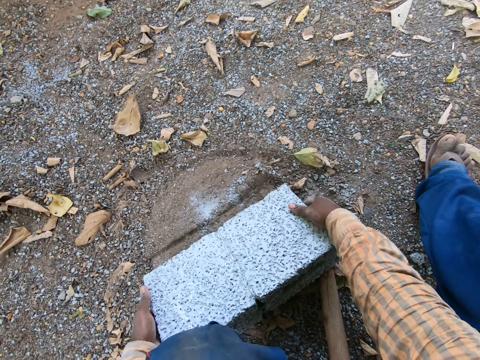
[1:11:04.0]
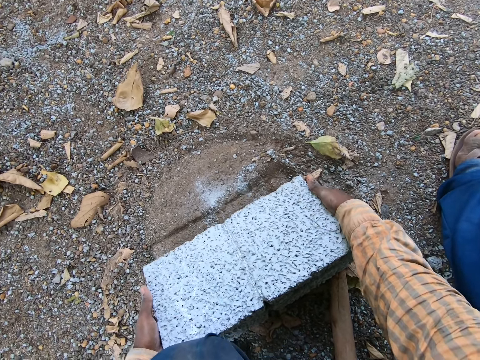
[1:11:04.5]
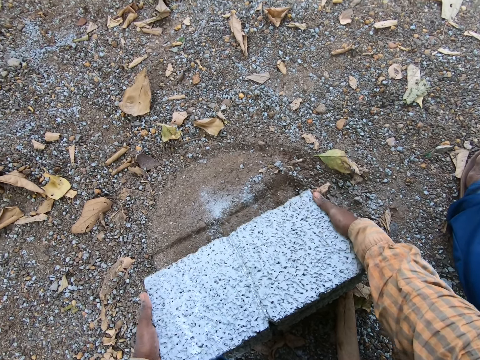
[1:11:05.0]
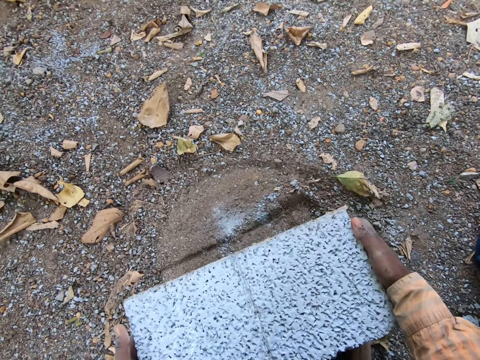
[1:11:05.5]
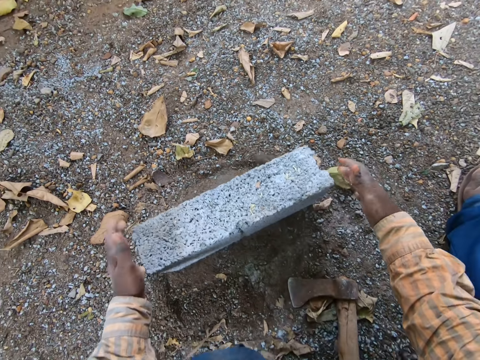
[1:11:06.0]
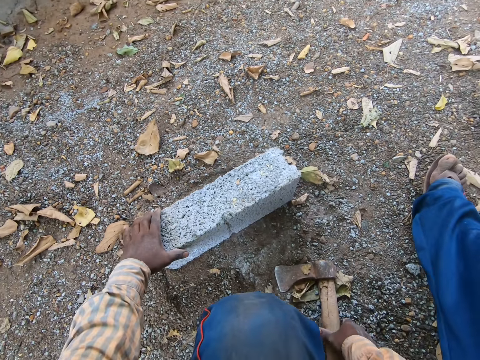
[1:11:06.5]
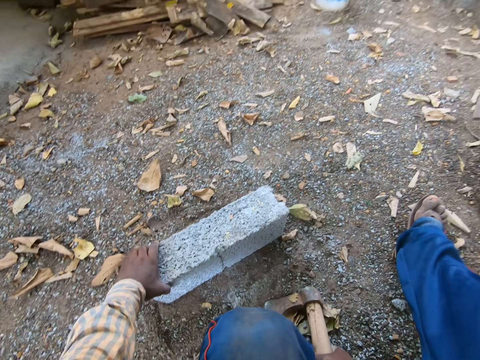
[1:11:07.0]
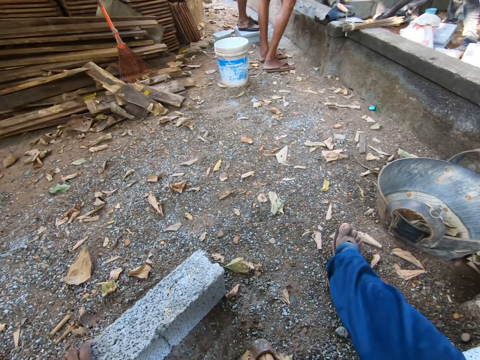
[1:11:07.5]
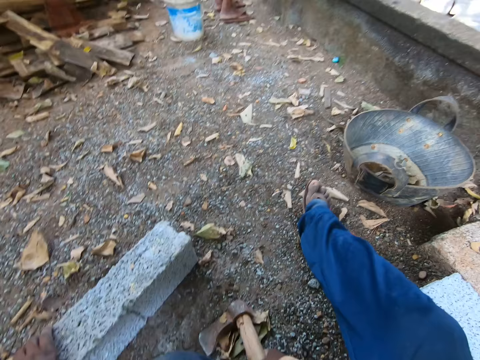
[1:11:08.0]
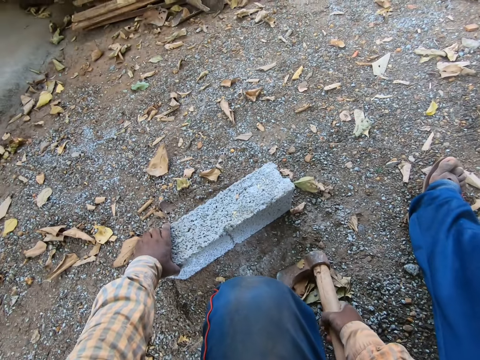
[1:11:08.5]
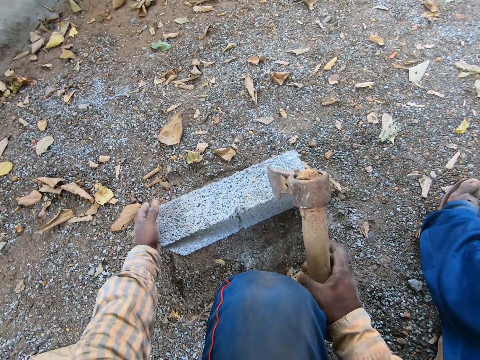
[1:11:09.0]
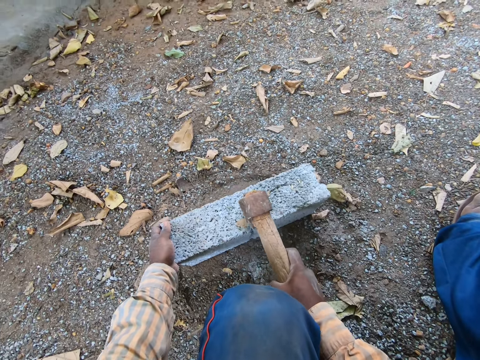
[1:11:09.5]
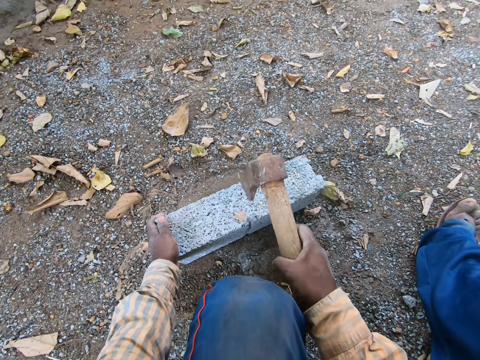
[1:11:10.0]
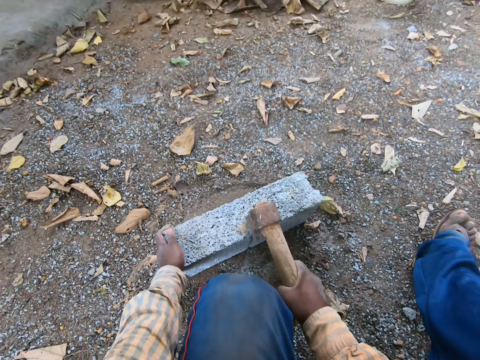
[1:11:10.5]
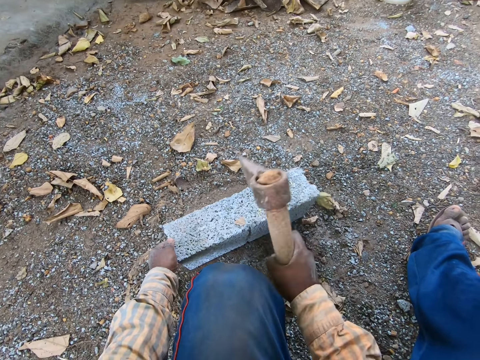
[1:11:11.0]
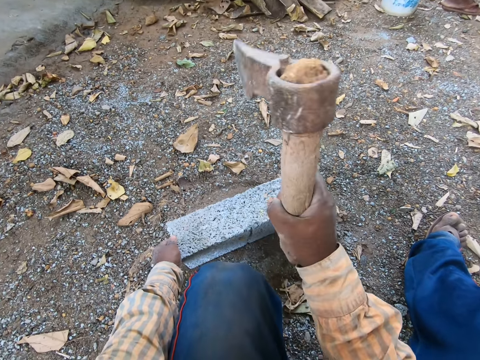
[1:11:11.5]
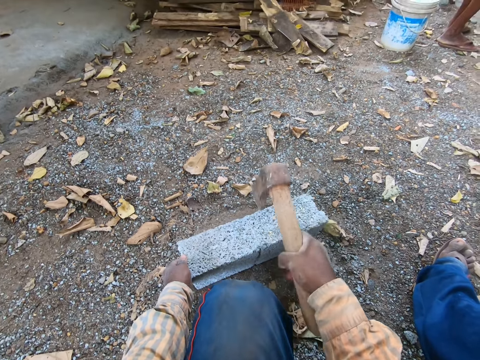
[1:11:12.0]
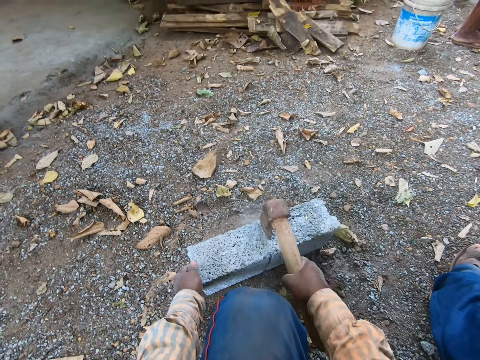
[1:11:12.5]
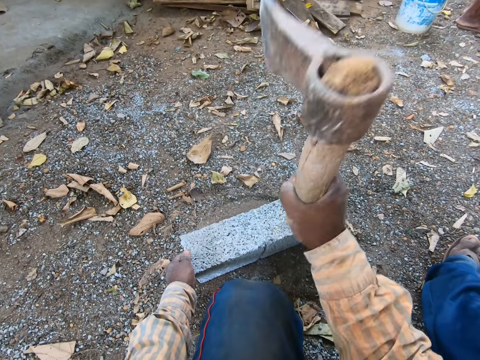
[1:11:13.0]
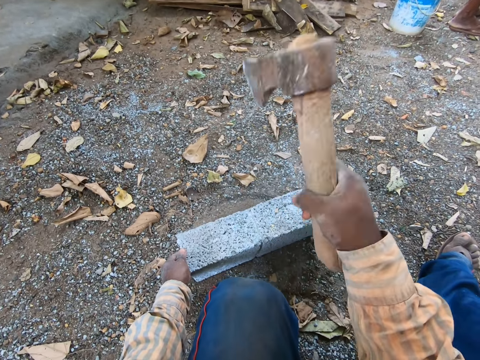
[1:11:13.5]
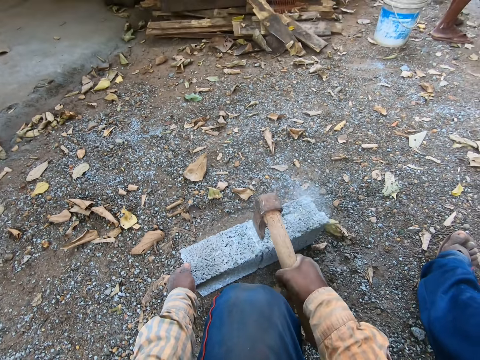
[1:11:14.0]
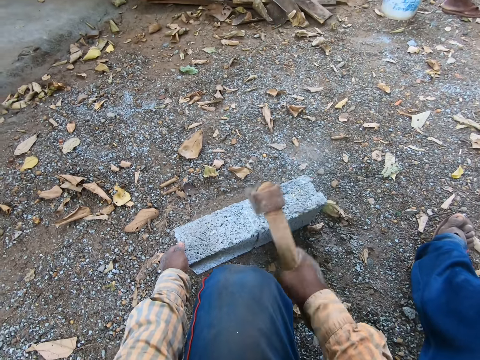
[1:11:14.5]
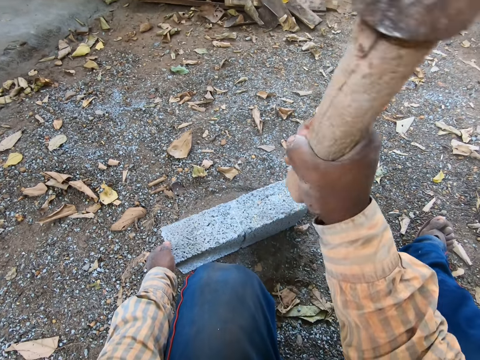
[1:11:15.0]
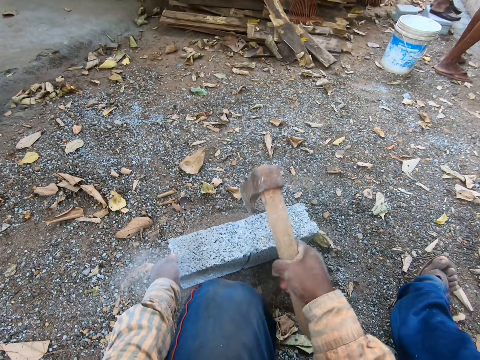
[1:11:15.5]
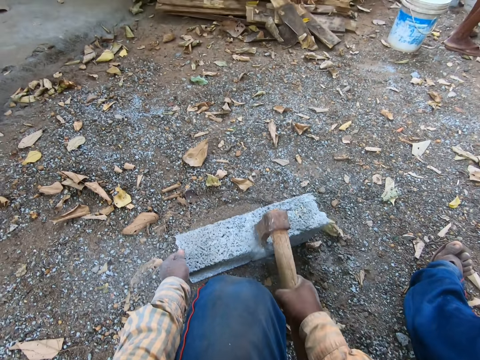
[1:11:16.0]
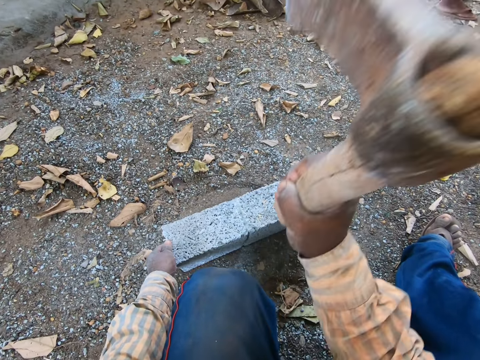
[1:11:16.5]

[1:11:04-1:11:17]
The camera wearer lifts the block from the ground with both hands. He throws the block on the ground with both hands. He picks the axe from the ground with his right hand. He cuts the block on the ground with the axe in his right hand.

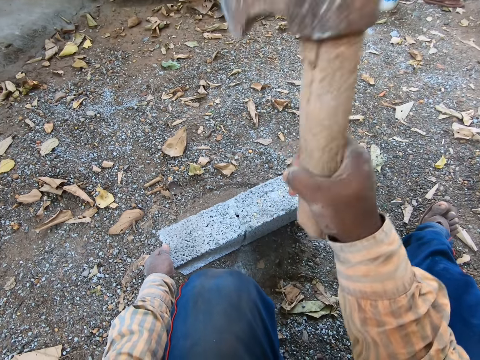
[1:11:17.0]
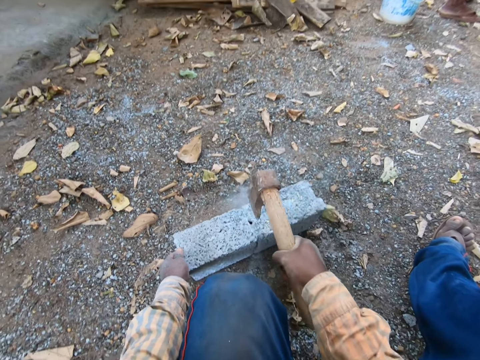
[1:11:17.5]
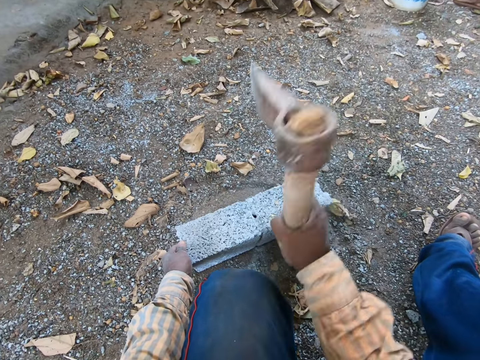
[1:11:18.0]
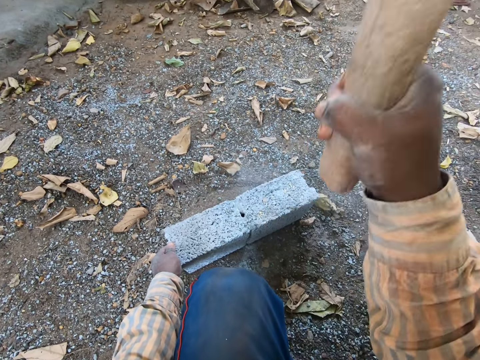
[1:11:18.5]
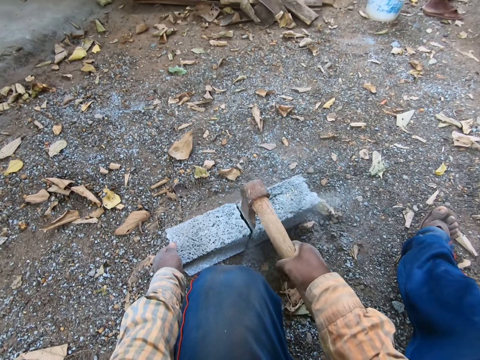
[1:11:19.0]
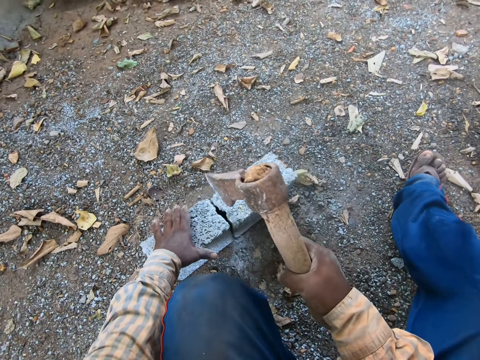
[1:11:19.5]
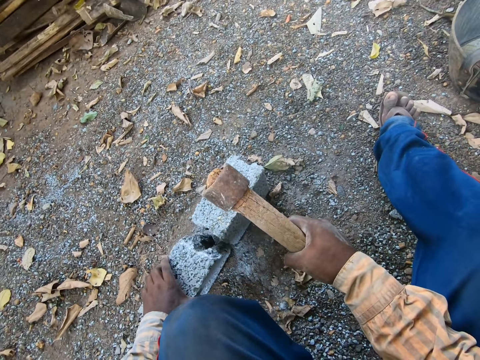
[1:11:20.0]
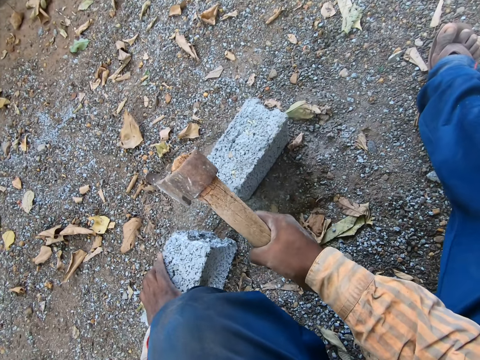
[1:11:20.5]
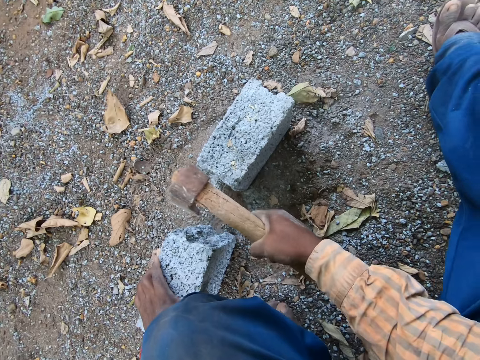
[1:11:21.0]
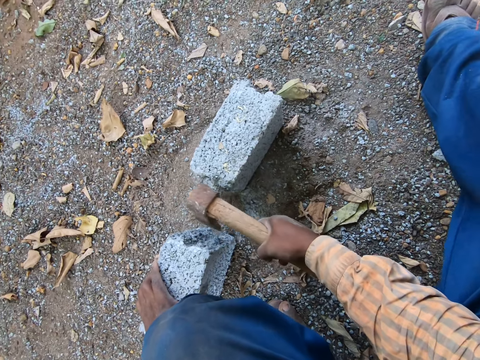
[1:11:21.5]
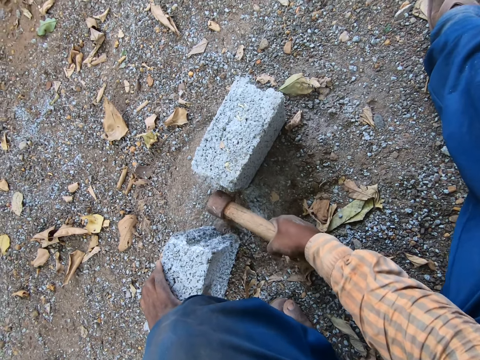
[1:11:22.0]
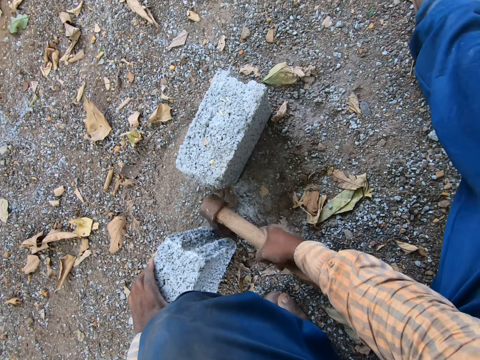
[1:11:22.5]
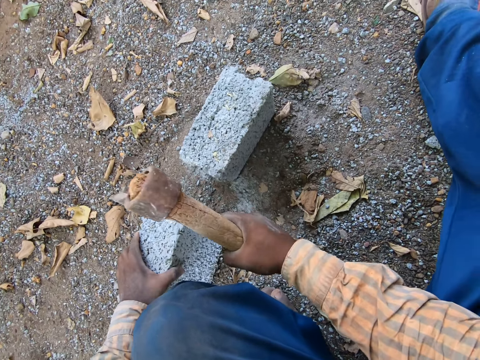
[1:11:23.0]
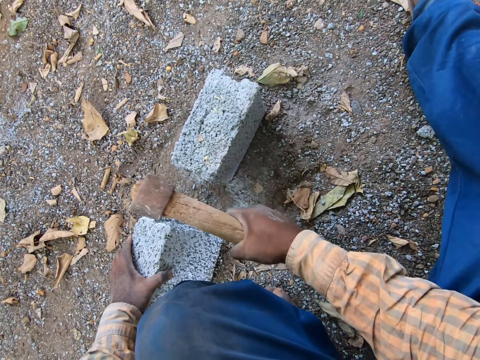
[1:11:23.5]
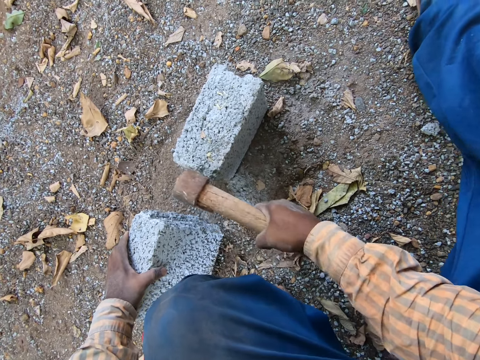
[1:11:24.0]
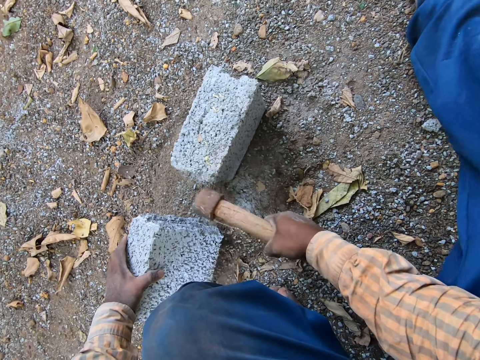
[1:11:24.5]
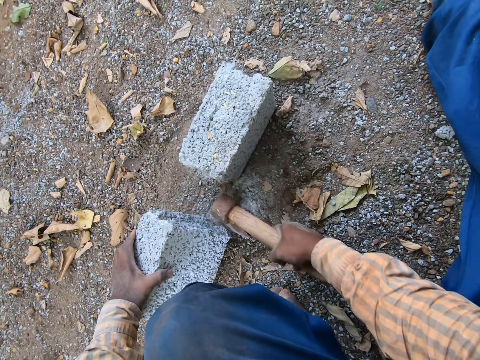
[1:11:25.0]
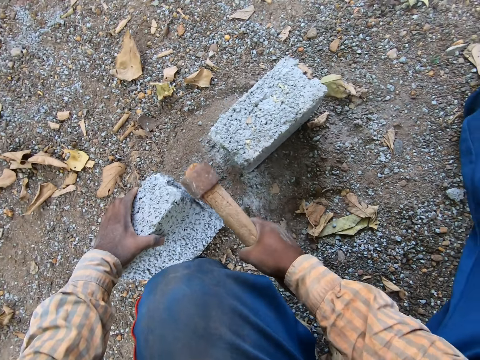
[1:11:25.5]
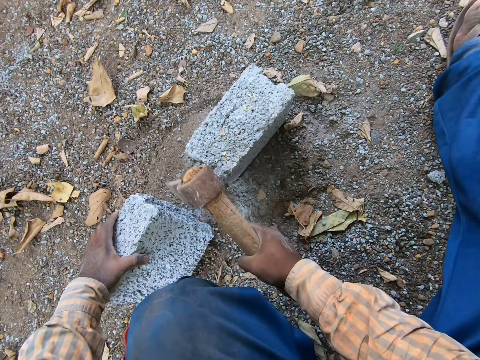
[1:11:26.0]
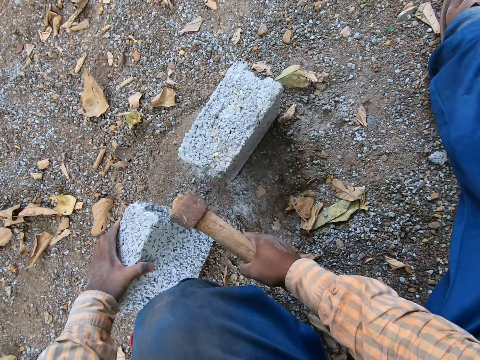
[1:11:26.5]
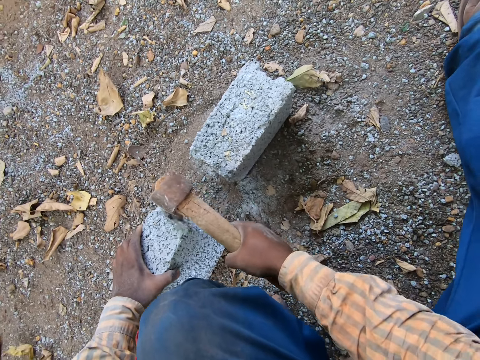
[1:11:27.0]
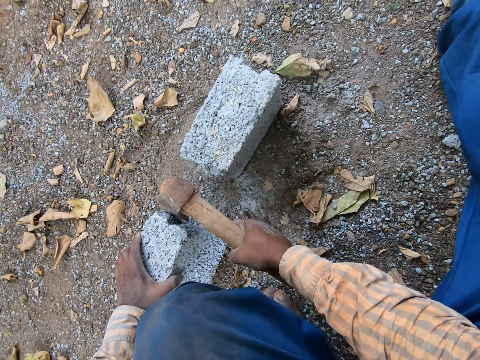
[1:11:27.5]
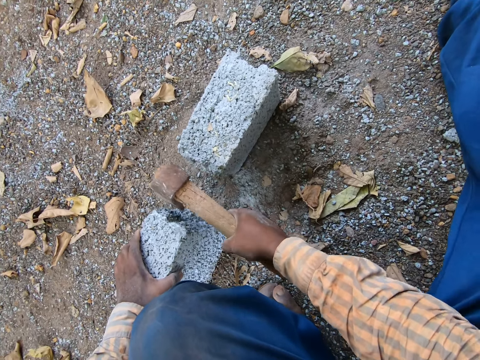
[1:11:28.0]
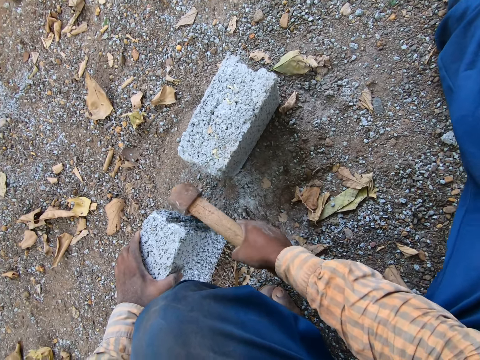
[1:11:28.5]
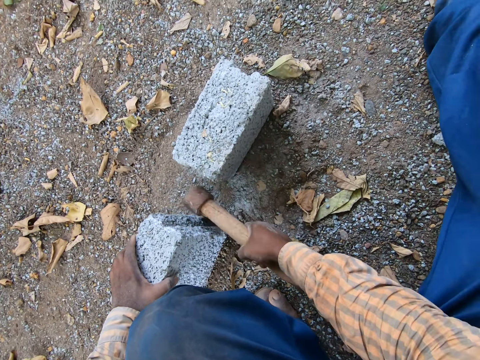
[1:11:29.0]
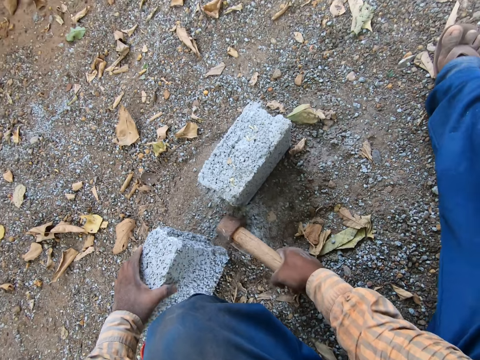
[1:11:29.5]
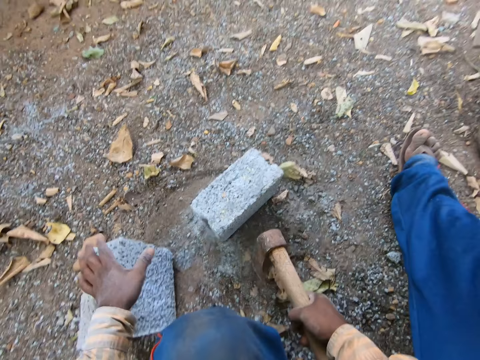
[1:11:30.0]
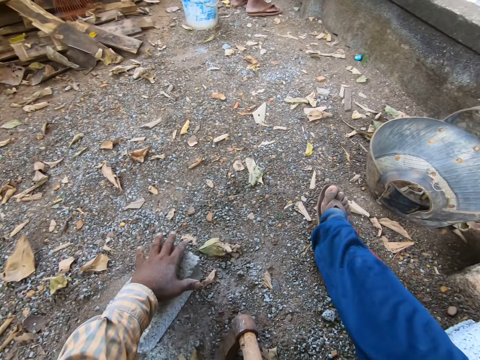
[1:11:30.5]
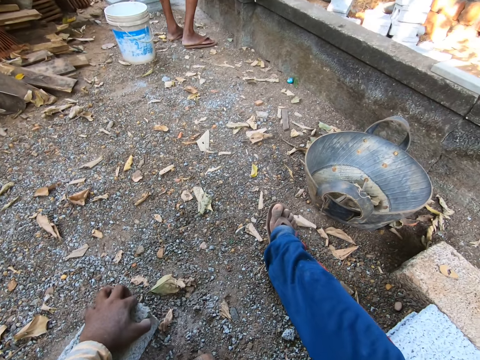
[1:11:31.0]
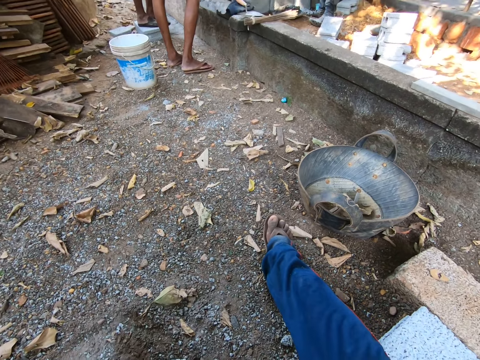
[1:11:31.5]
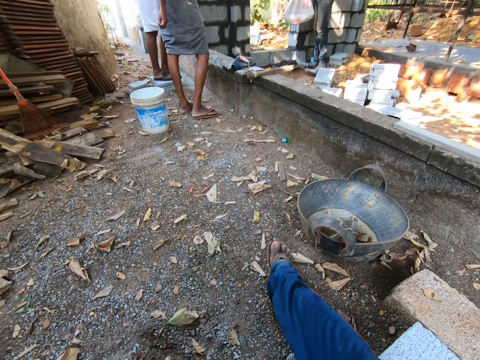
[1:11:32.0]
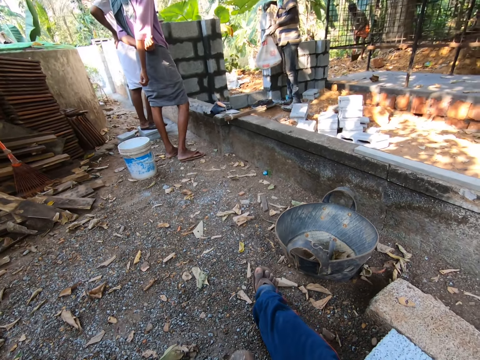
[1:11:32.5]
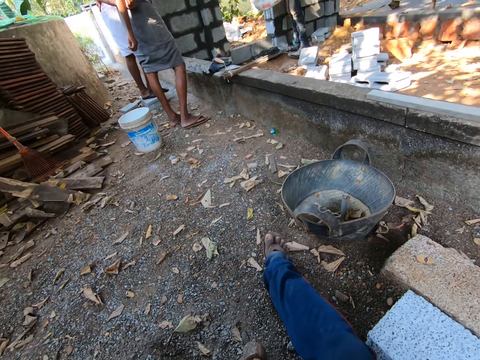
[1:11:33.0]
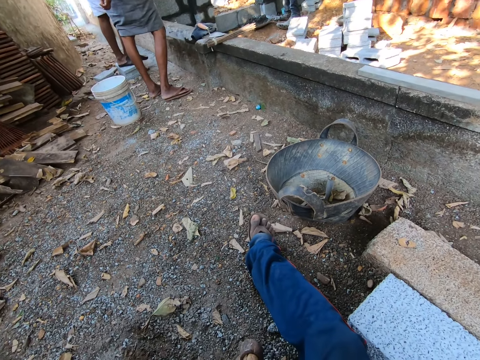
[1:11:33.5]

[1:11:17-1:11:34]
The camera wearer takes a piece of the block with his left hand. He hits the piece of block in his left hand with the axe in his right hand. He talks. He takes a piece of the block with his left hand.
